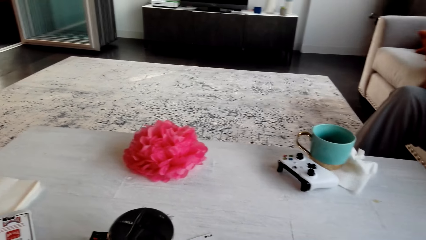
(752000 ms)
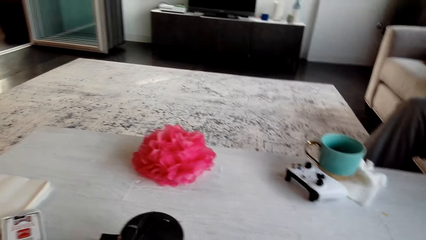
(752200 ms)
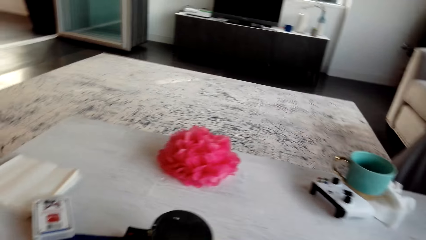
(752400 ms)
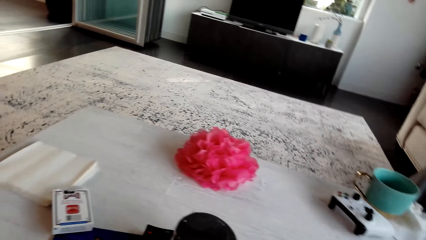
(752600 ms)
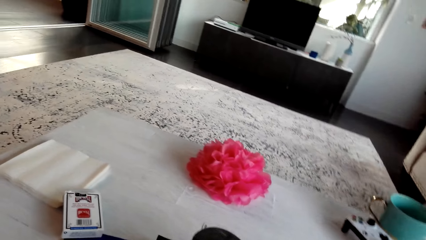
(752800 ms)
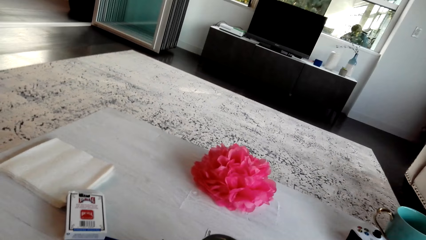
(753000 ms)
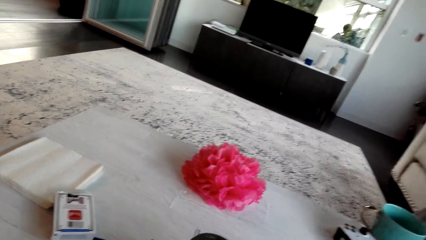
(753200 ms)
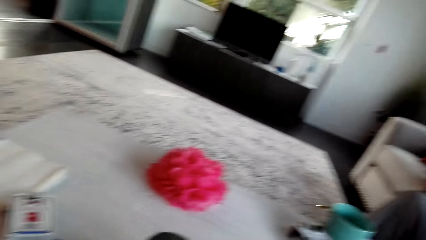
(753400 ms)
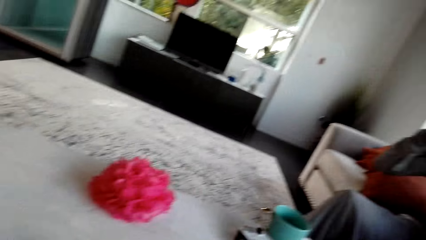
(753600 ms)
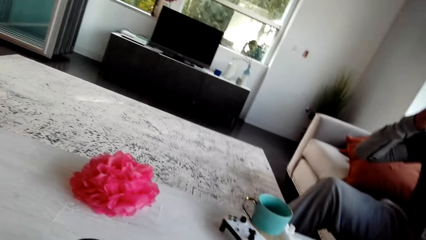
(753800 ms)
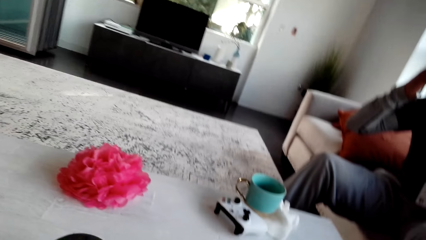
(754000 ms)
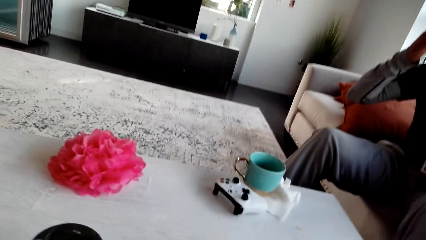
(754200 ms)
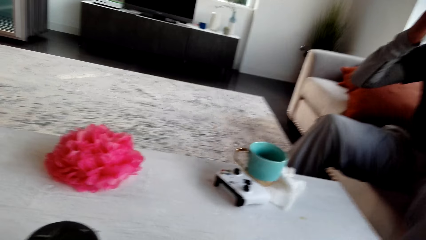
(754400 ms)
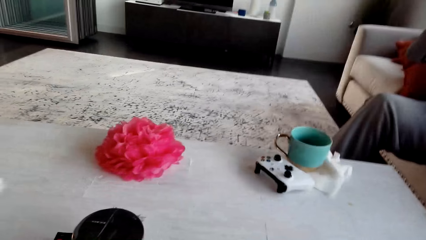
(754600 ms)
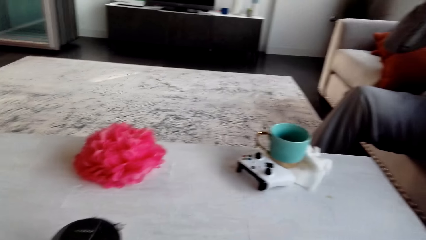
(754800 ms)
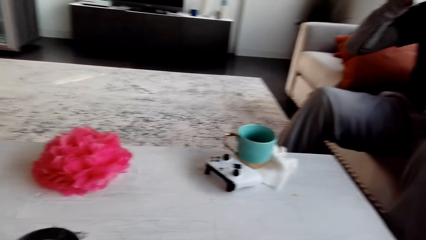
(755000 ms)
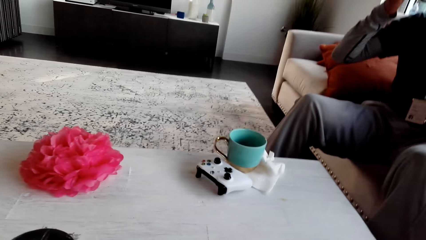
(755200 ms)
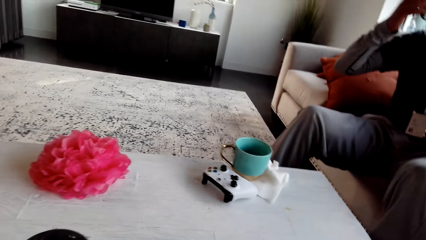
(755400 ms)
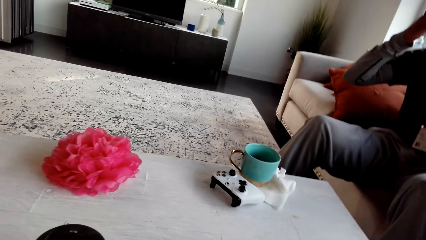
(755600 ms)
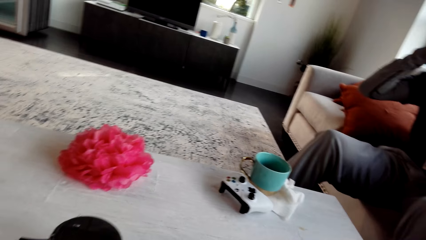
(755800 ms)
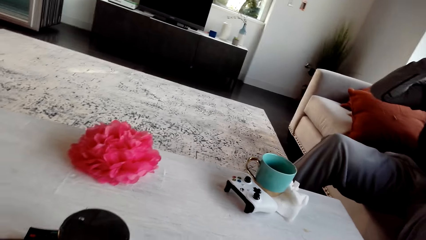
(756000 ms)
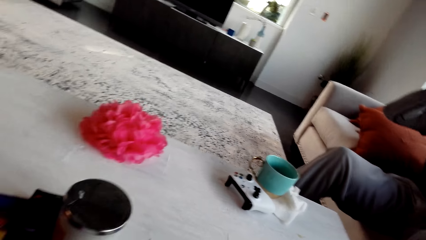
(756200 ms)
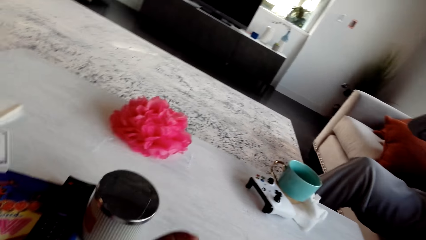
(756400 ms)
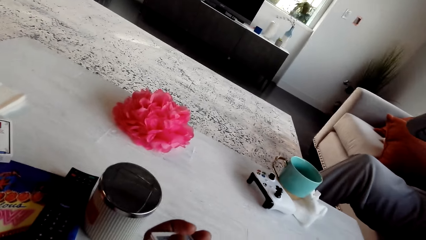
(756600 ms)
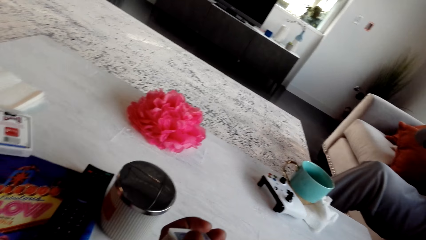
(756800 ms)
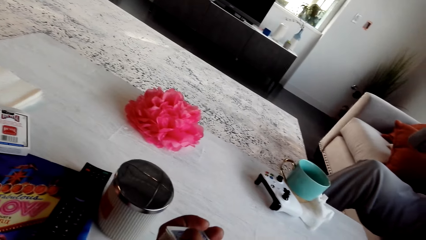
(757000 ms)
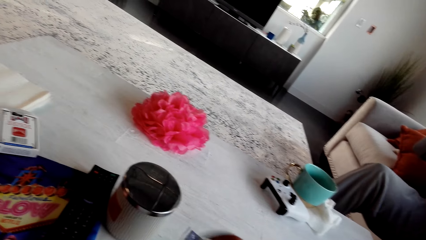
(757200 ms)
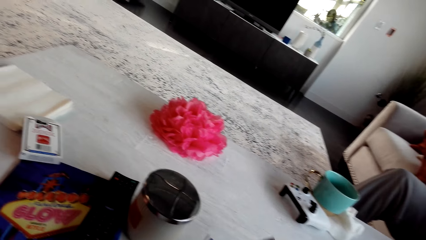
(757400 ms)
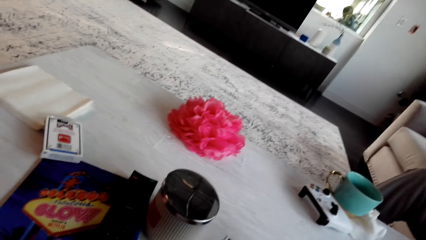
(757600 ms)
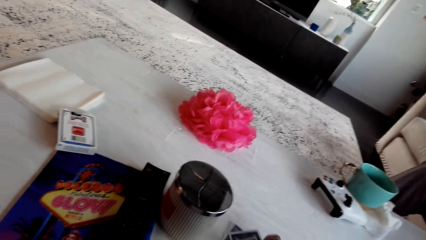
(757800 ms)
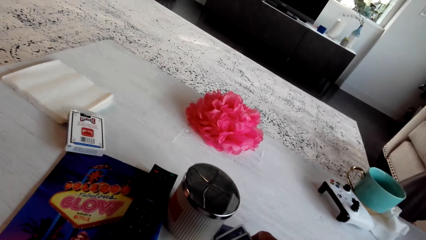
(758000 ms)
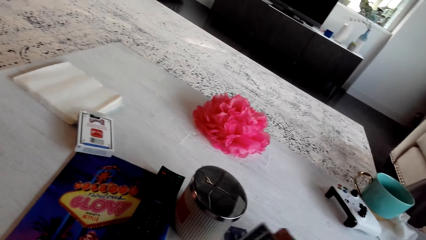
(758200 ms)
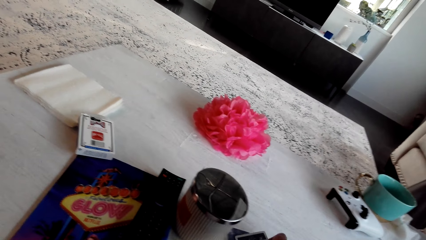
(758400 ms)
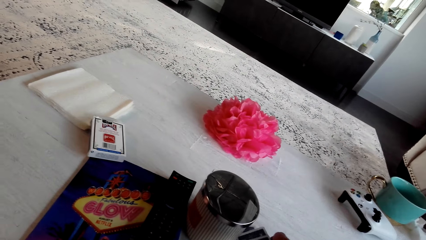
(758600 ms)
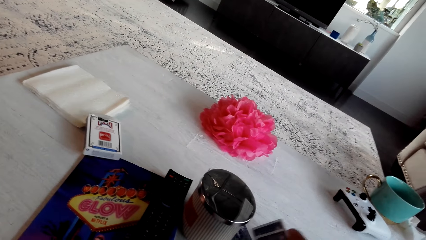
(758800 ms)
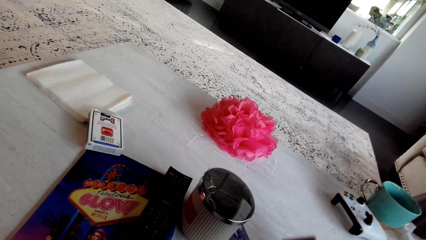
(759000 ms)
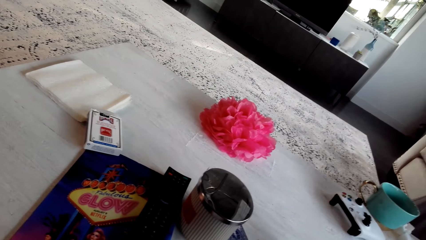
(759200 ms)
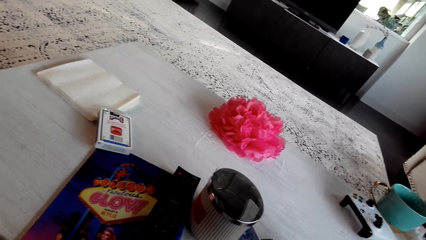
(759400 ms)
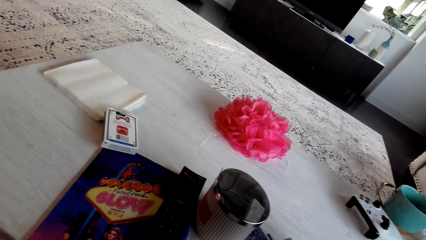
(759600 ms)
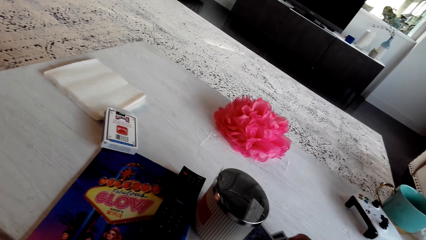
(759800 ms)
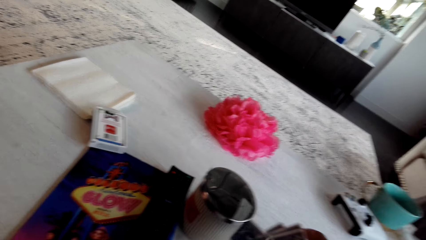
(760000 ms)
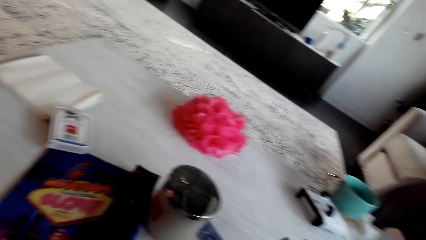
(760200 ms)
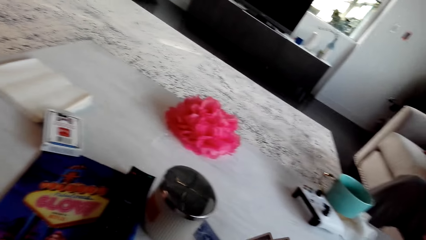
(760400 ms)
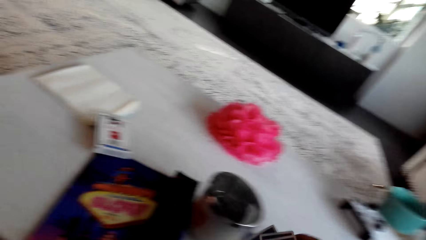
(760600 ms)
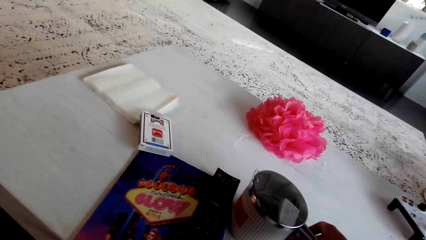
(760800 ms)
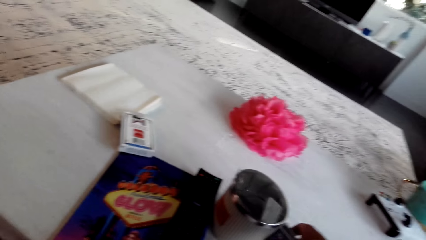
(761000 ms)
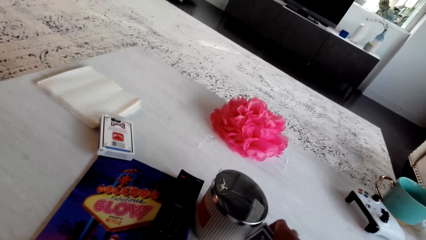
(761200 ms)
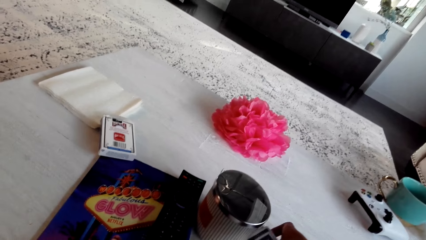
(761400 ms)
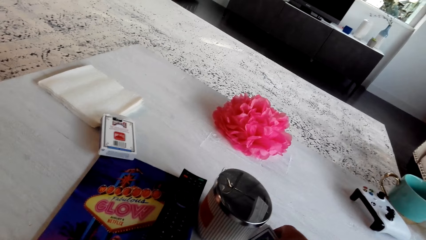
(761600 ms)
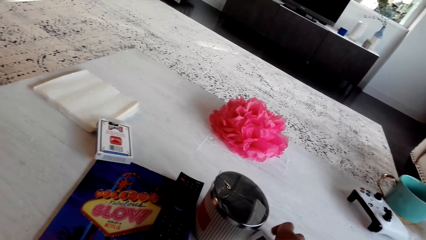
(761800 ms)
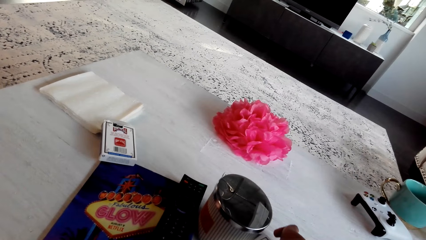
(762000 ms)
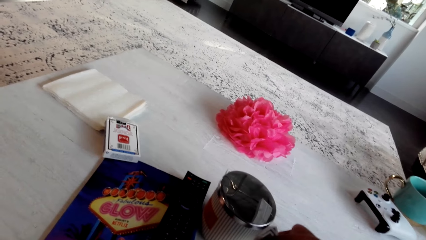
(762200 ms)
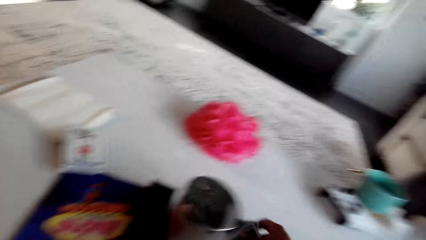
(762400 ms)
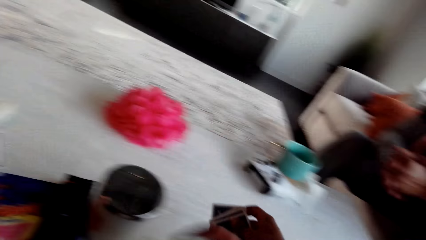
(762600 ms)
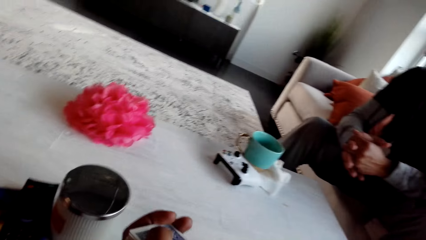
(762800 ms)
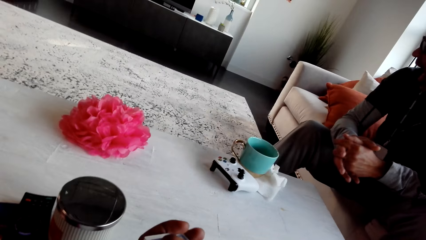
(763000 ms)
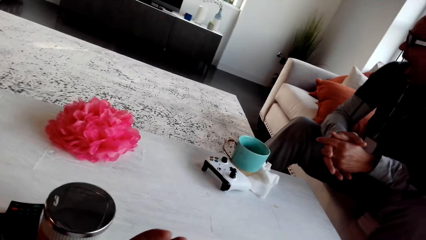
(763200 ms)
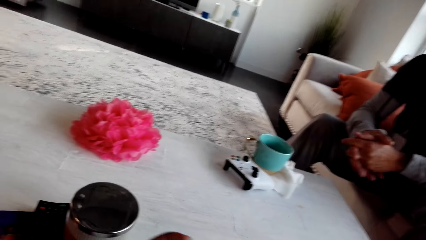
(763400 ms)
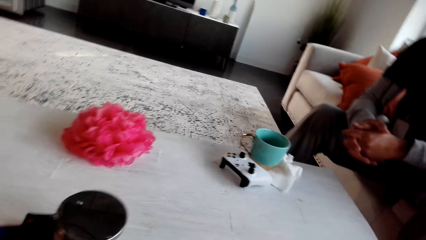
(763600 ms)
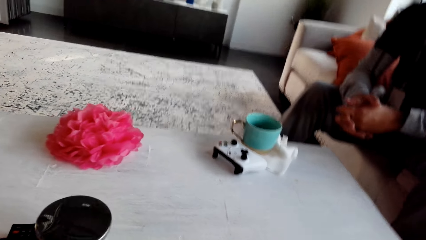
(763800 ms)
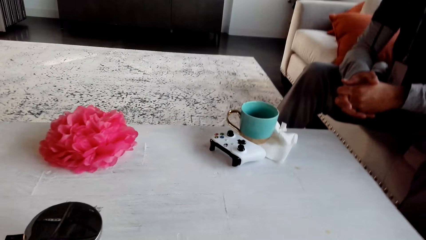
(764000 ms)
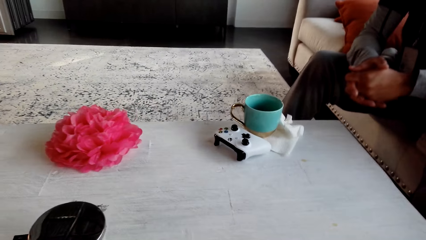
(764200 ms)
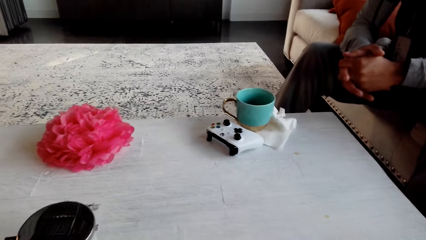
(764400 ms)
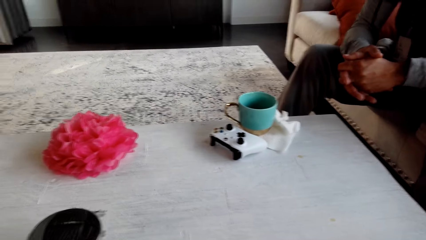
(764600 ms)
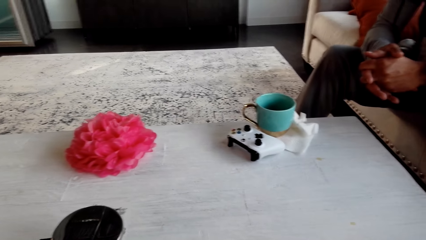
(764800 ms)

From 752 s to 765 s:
The camera wearer shuffles the cards.

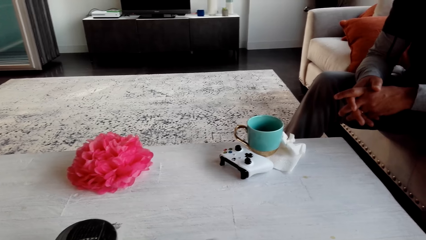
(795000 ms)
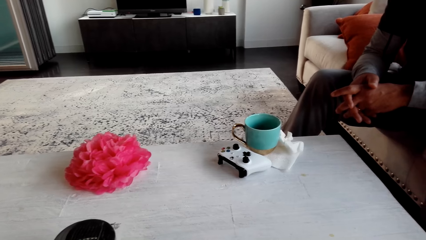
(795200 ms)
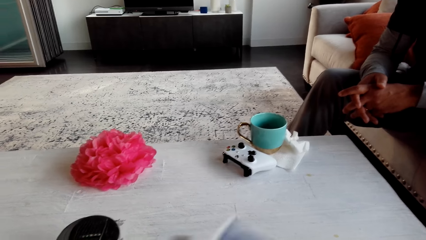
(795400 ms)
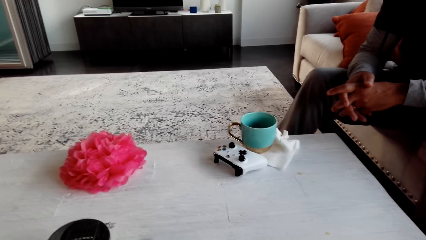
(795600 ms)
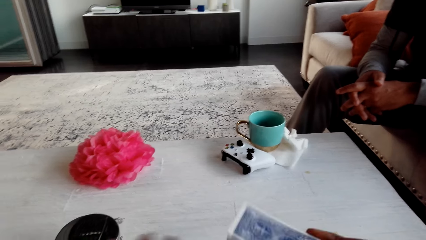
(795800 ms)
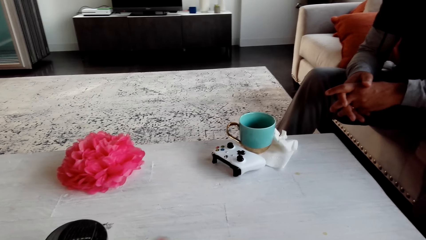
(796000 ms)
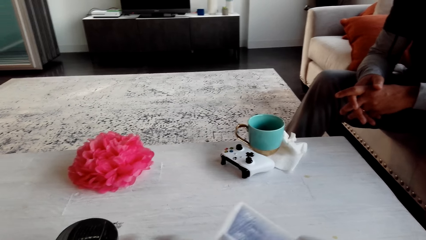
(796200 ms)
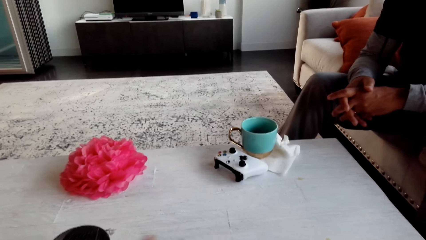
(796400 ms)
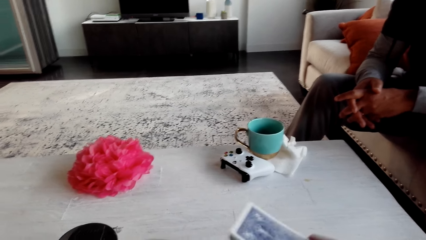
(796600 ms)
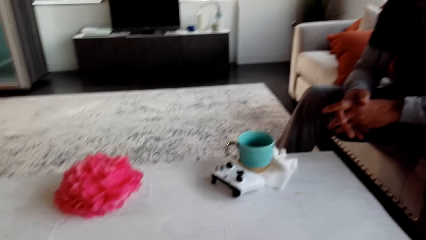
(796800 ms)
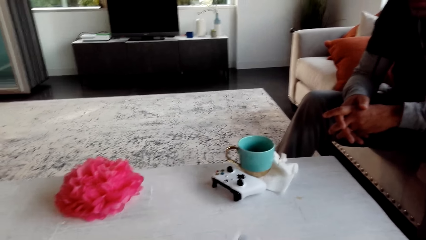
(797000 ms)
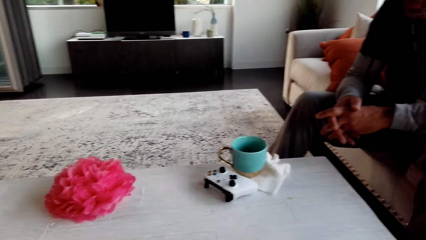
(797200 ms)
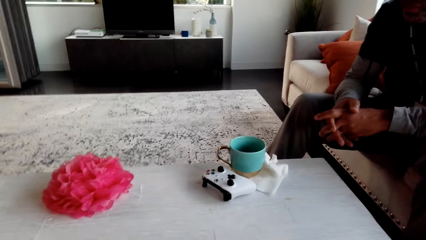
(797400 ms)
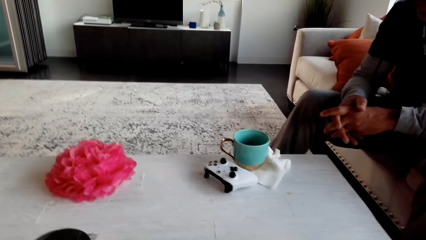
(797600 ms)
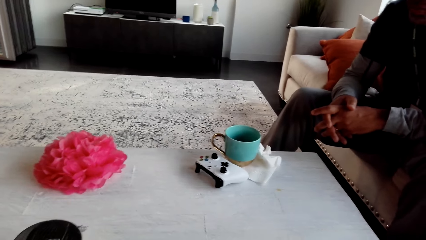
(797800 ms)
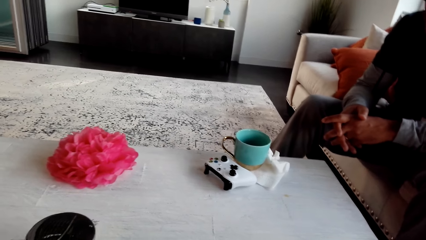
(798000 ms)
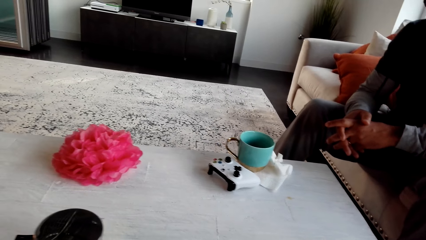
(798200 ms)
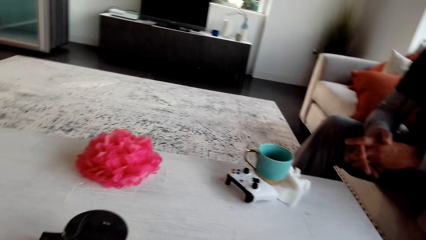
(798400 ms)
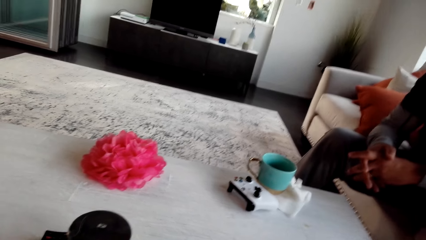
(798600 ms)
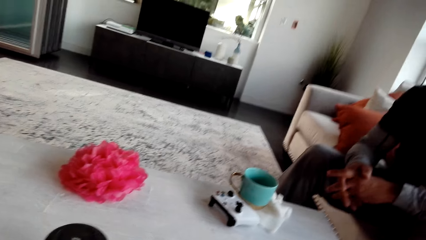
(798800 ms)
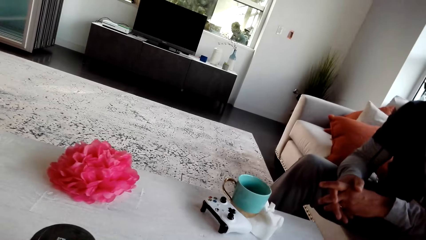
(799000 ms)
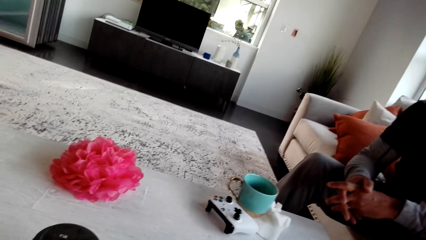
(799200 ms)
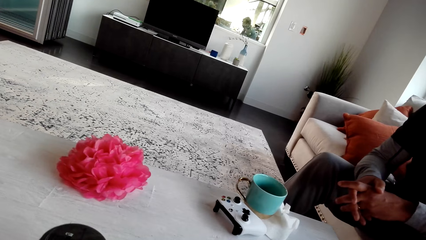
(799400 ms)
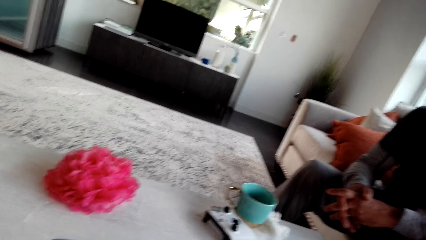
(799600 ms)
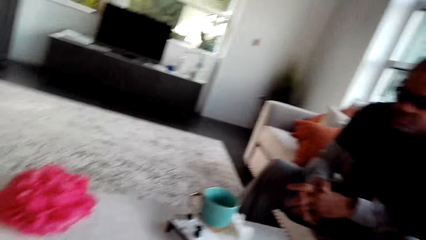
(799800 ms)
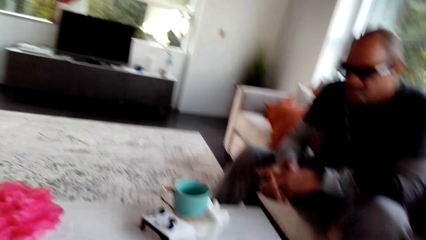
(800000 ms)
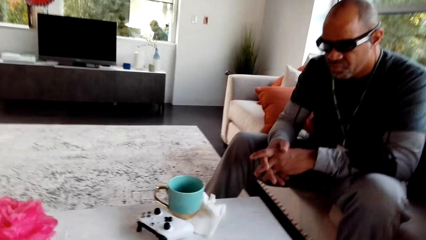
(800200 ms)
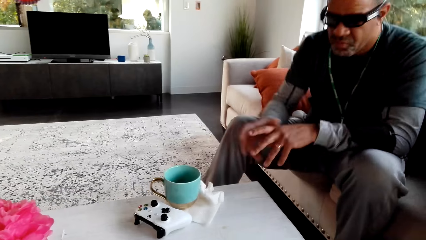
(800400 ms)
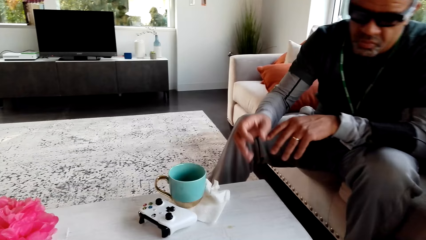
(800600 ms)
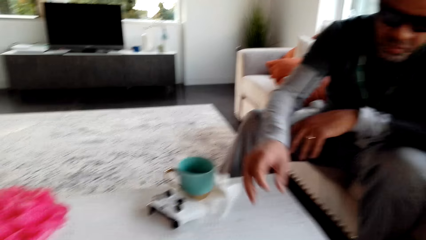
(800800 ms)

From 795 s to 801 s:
The camera wearer shuffles the cards.
